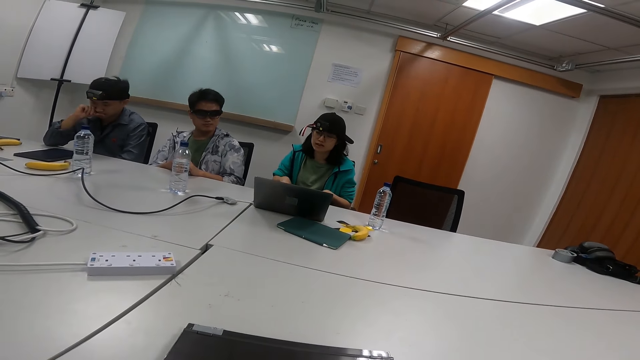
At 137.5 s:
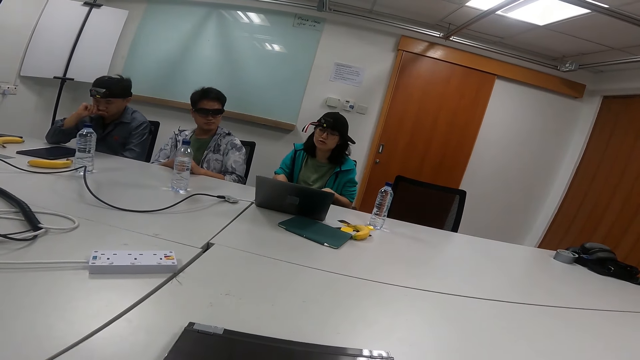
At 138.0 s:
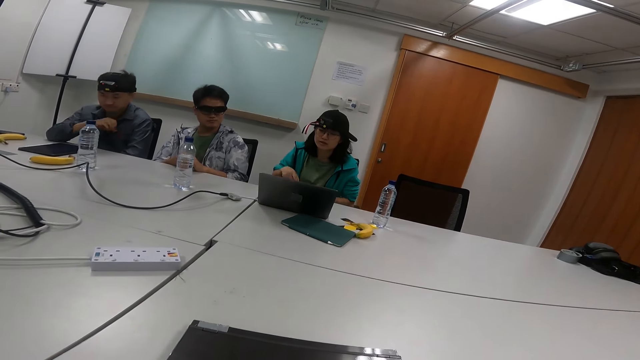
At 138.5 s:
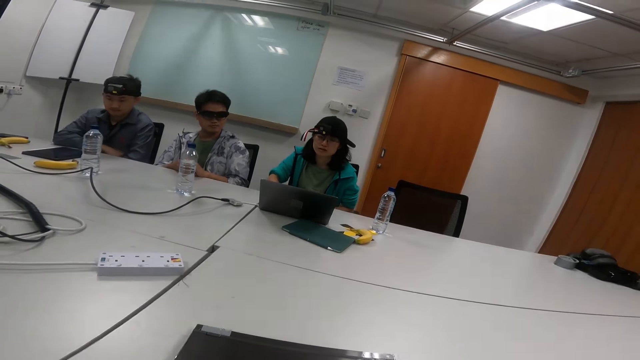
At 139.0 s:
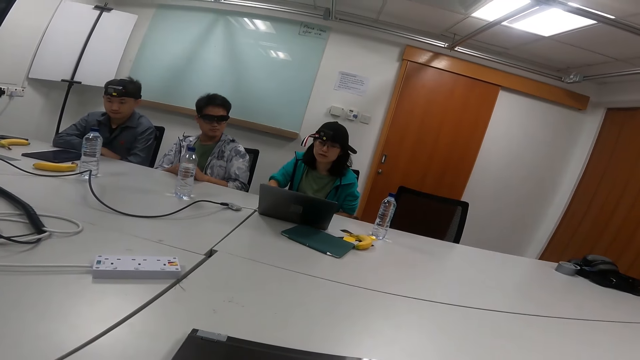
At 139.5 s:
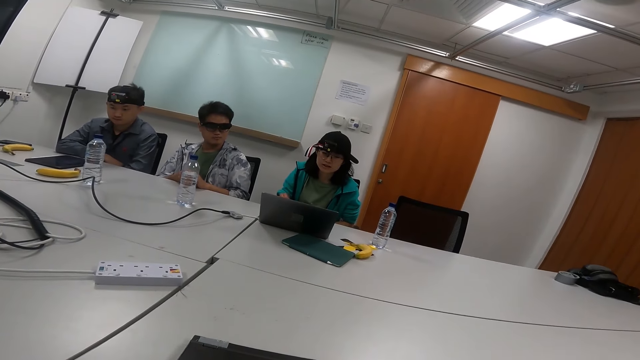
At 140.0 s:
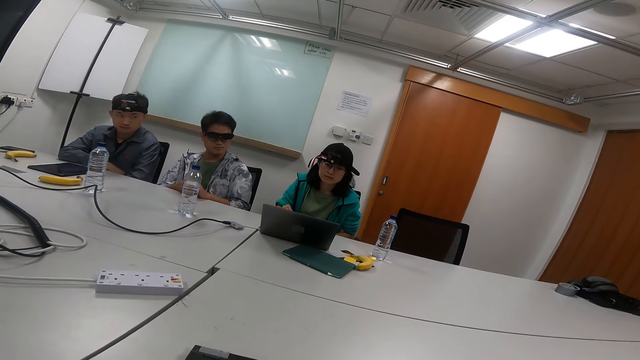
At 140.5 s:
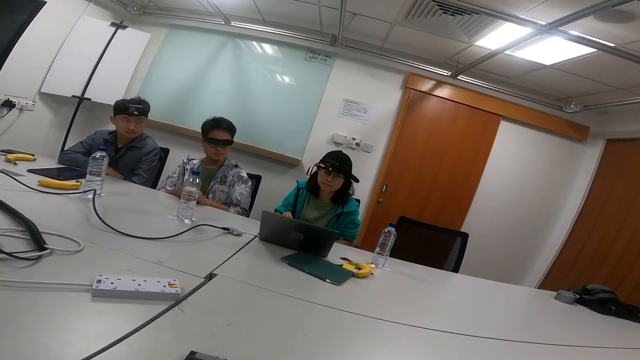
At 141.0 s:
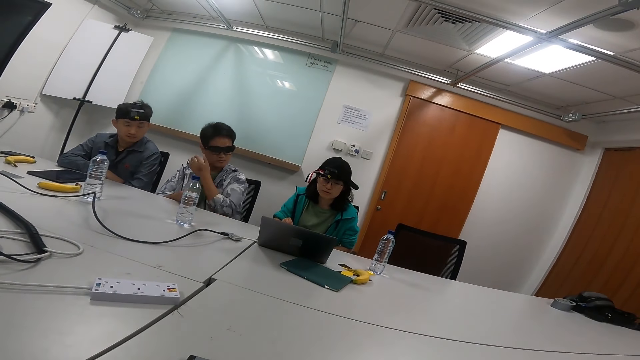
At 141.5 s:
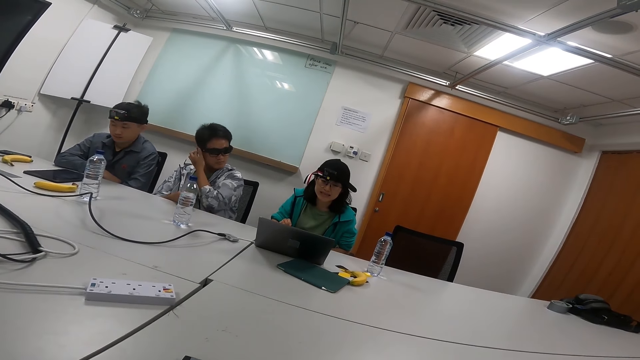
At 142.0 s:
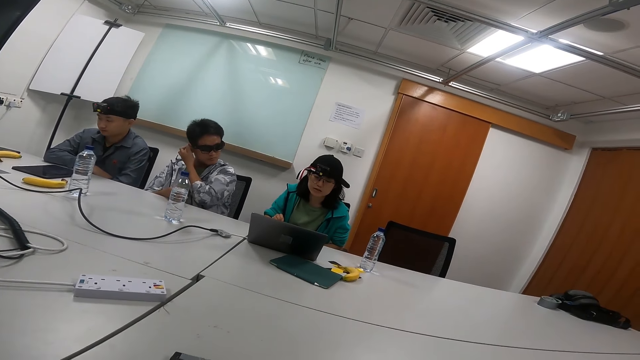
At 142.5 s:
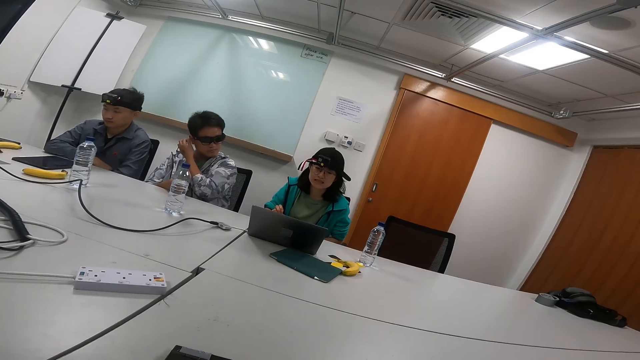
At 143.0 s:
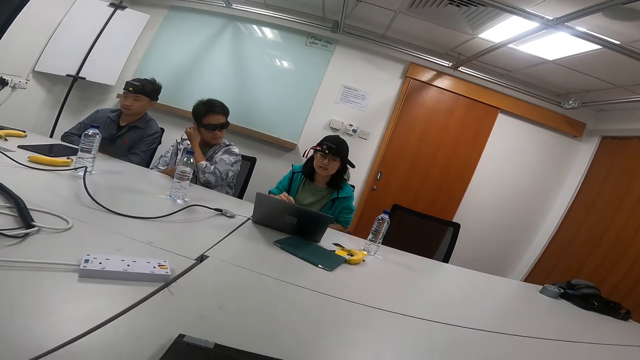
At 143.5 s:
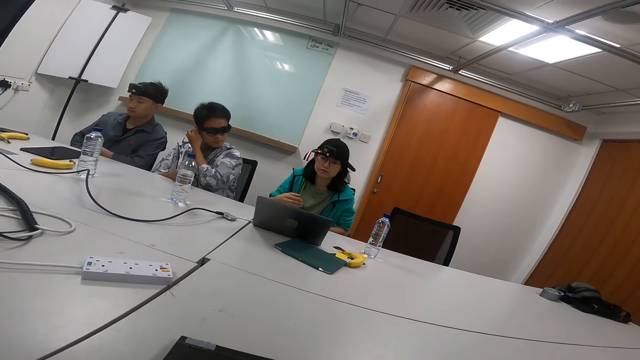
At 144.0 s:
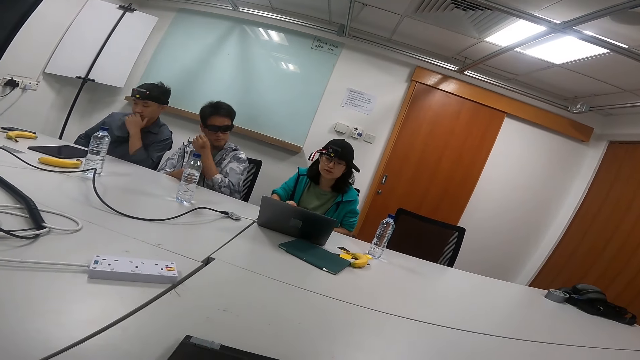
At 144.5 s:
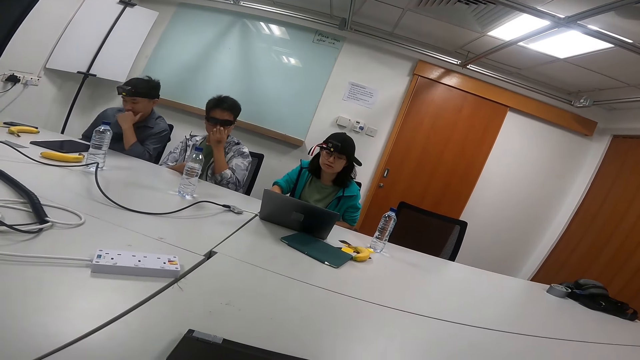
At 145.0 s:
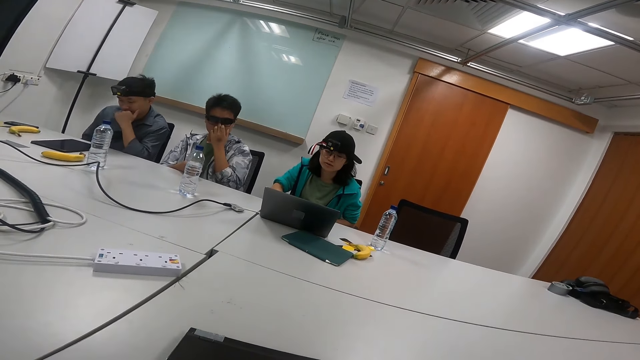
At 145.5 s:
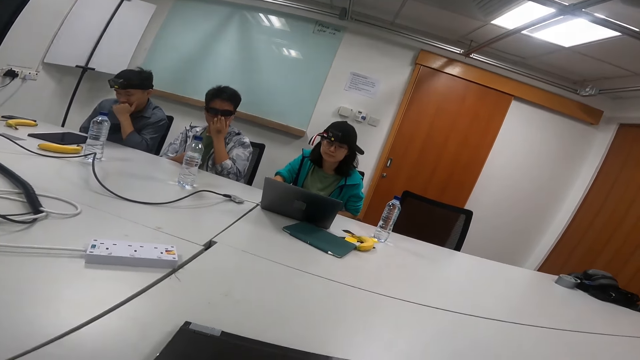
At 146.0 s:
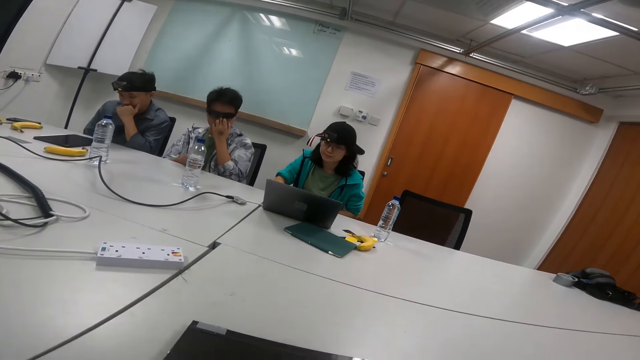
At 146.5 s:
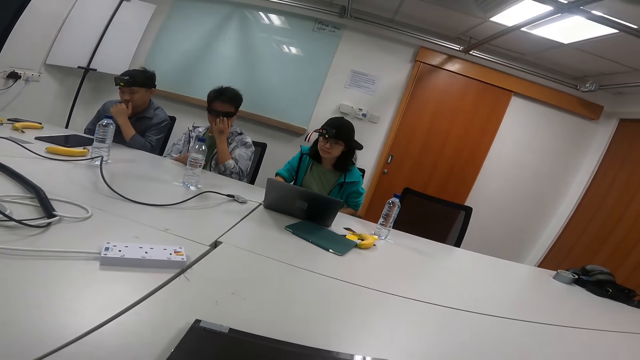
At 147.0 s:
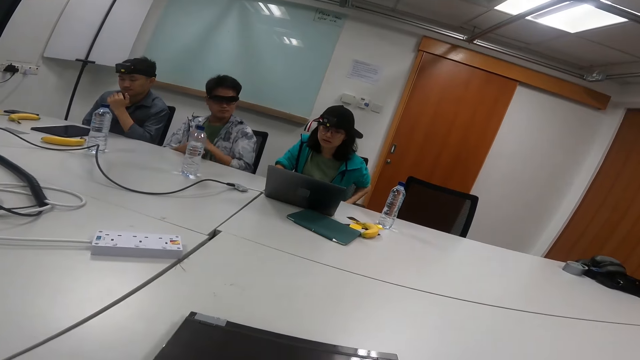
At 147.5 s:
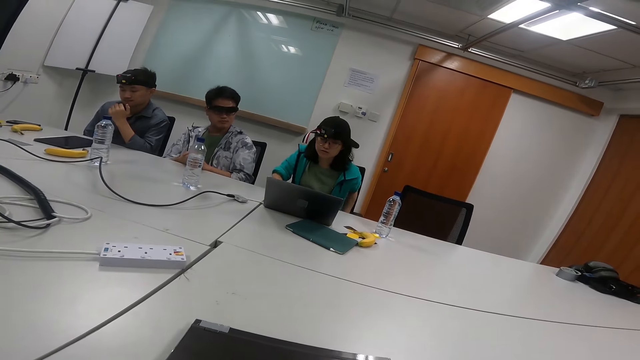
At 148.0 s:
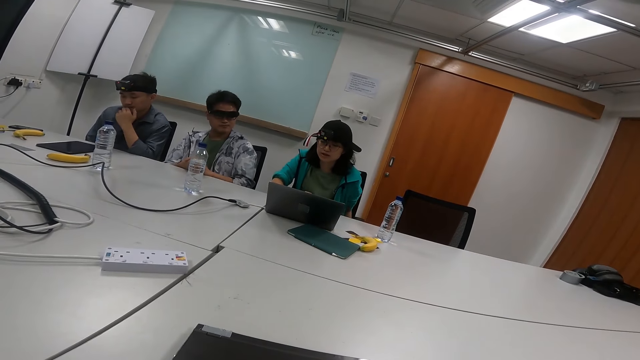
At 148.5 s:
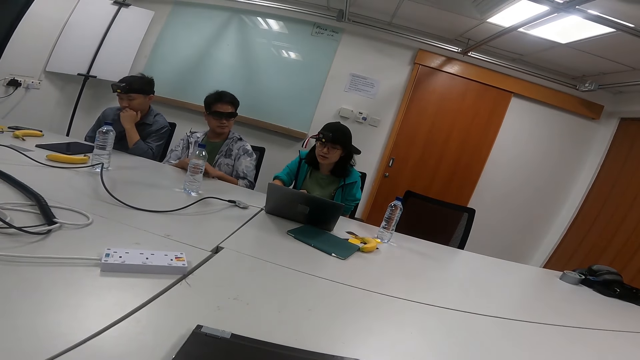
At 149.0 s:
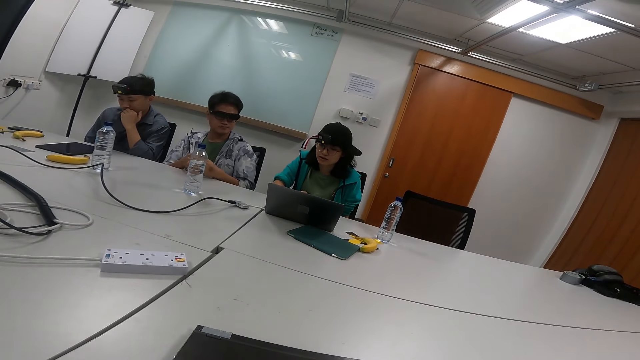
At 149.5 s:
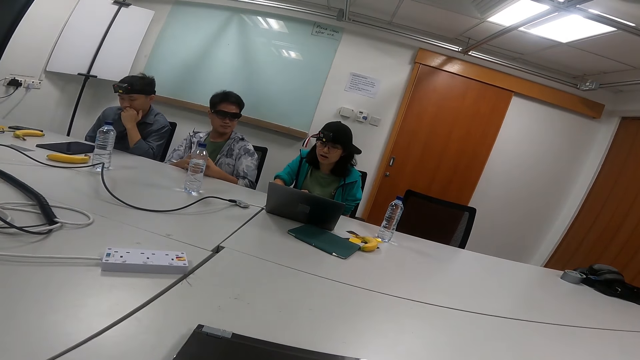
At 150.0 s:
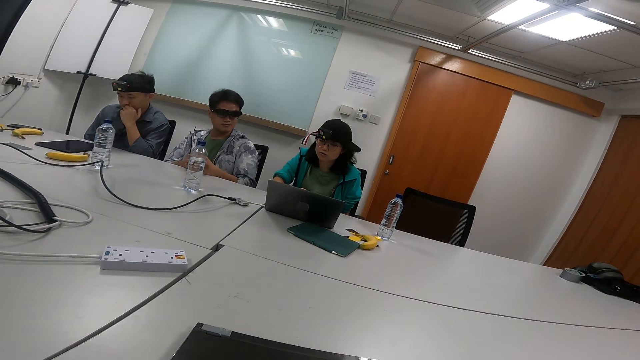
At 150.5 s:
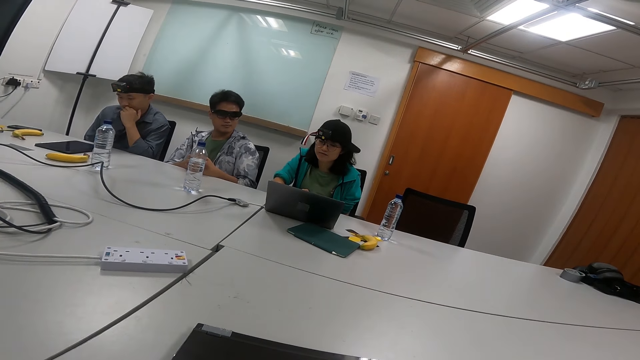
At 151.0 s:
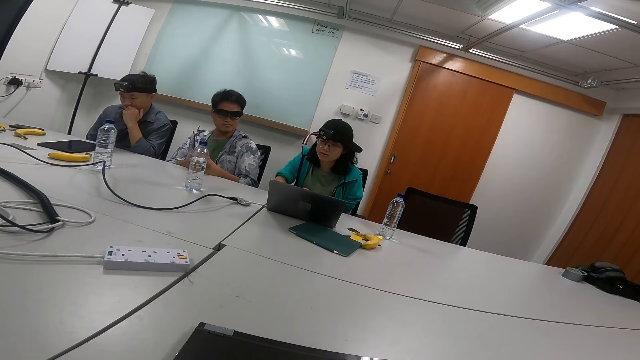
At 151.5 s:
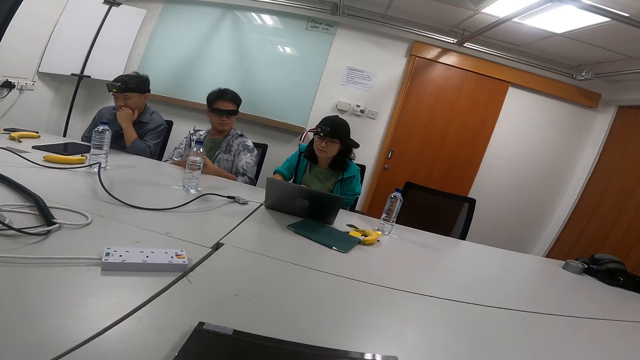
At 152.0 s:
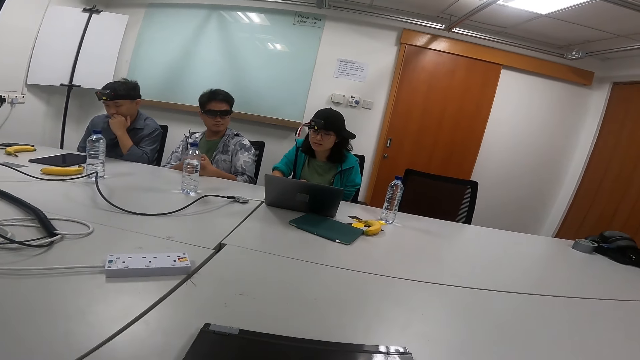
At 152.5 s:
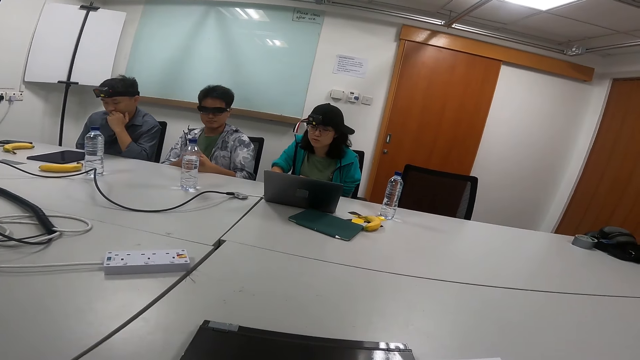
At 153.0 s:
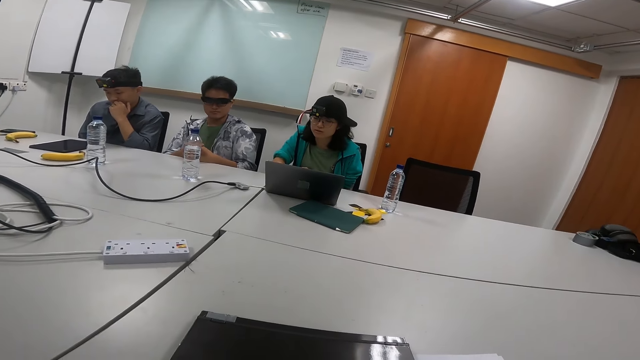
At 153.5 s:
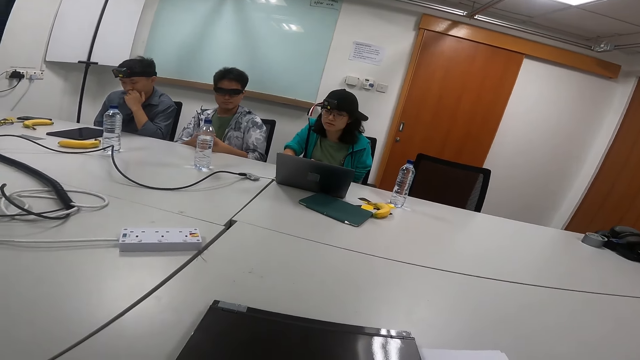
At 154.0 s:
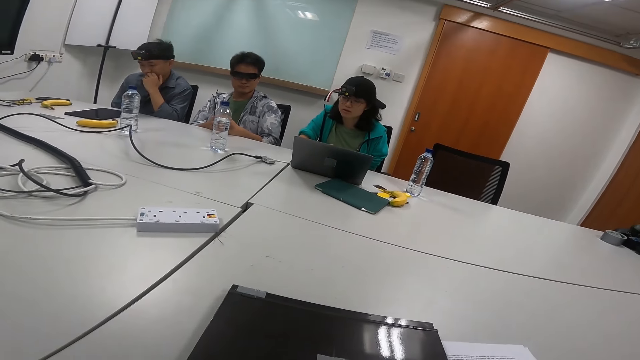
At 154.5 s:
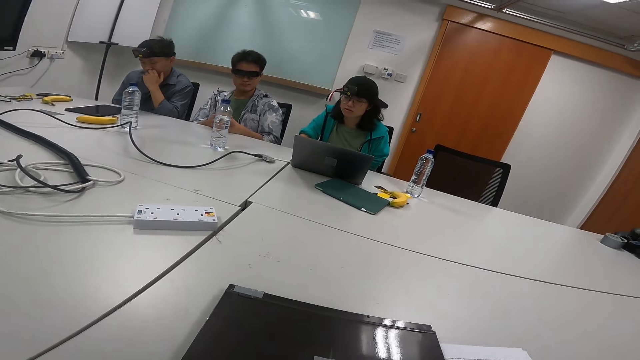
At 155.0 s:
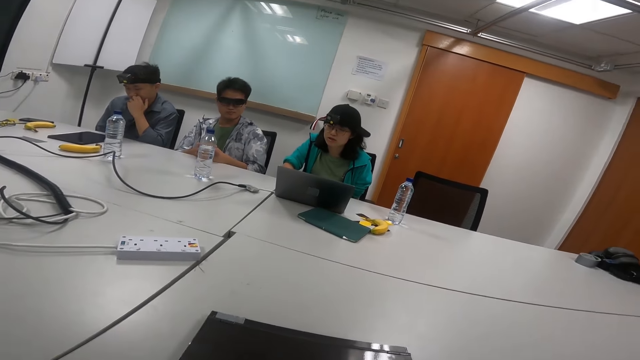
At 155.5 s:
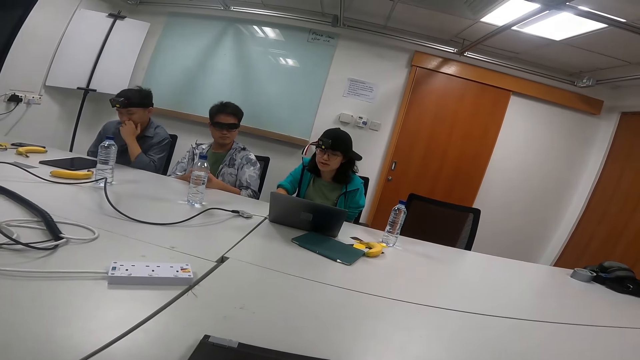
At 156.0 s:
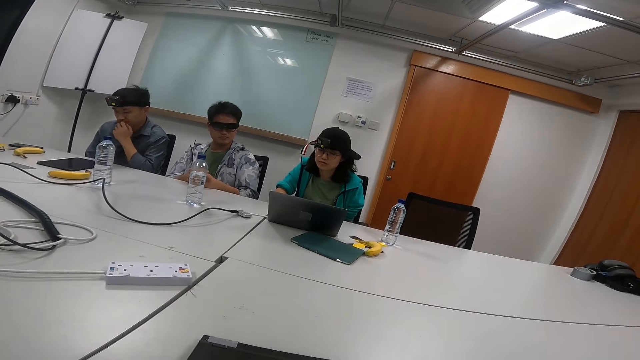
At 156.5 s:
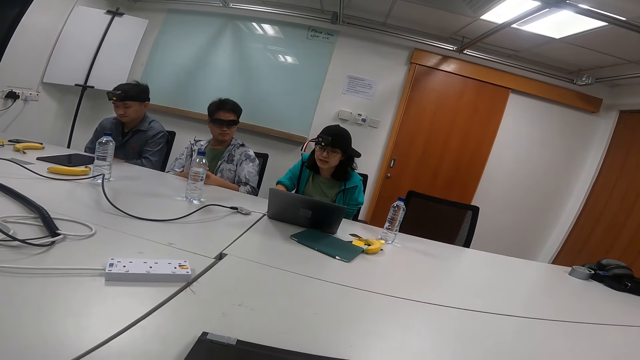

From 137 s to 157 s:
A person touches his ear. Another person touches his mouth. The first person itches his nose. A third person reads from the laptop.
